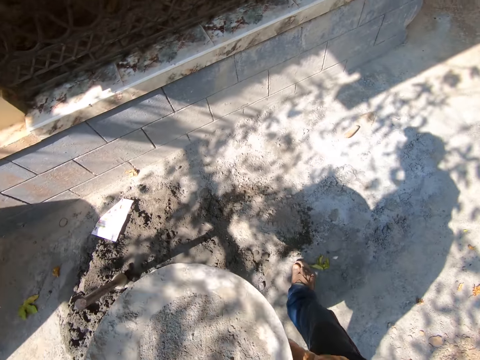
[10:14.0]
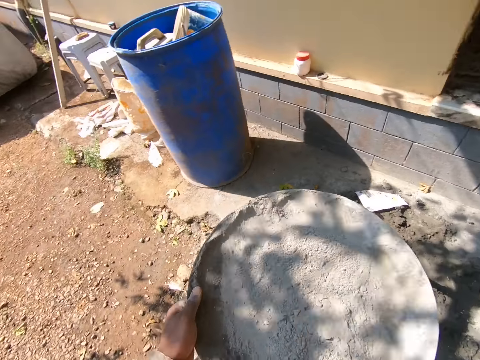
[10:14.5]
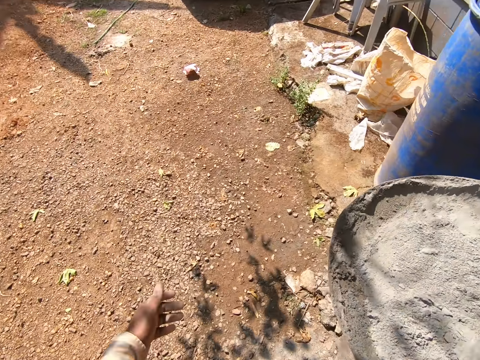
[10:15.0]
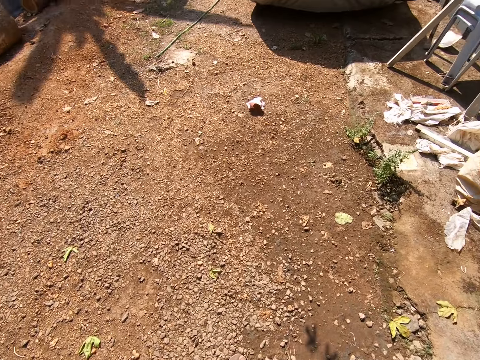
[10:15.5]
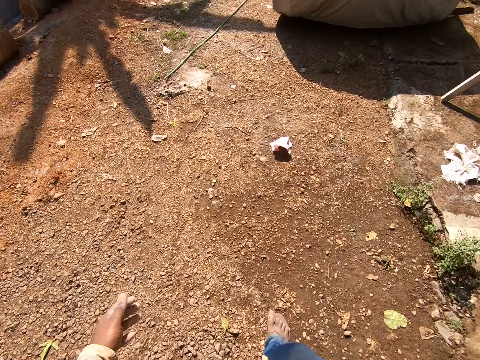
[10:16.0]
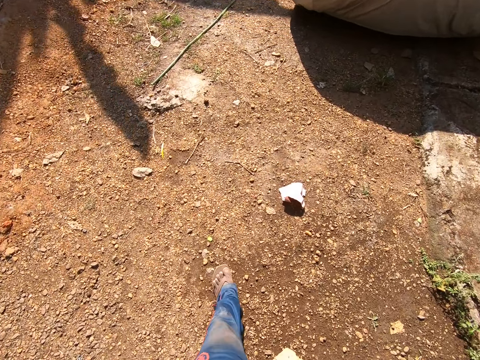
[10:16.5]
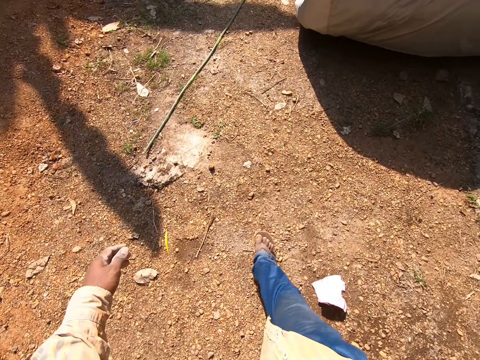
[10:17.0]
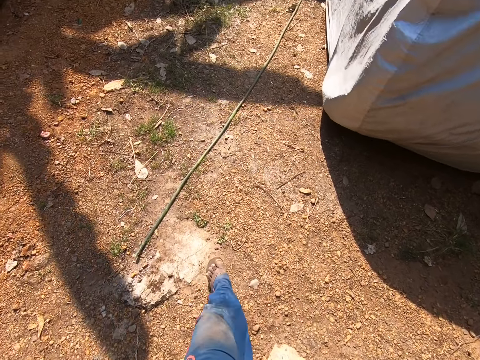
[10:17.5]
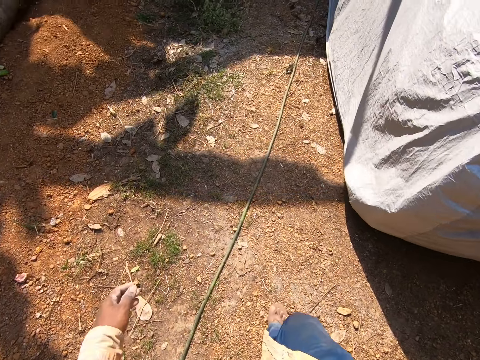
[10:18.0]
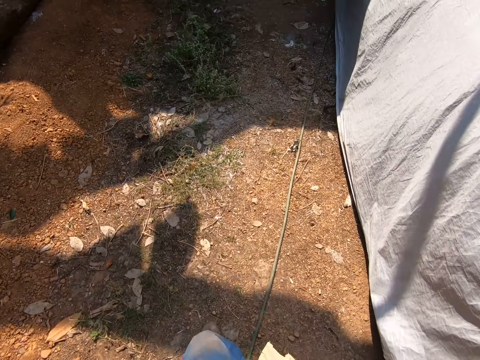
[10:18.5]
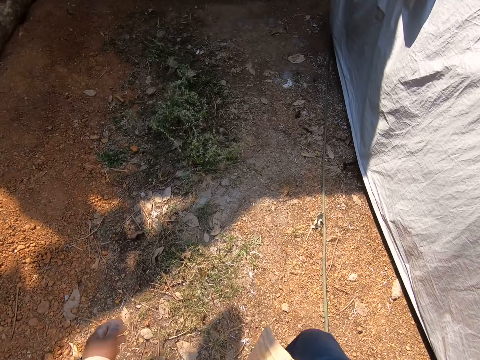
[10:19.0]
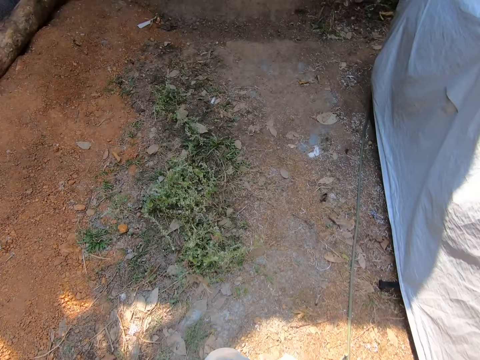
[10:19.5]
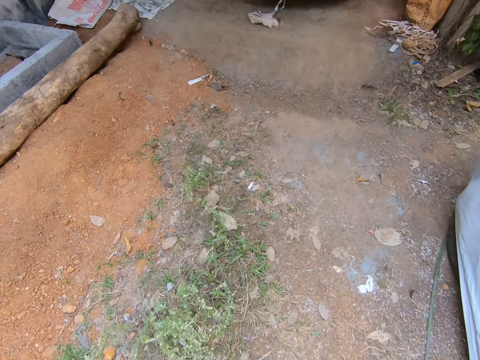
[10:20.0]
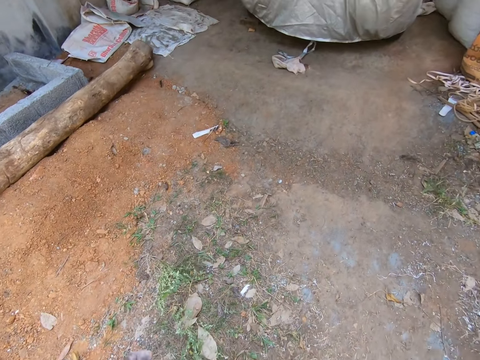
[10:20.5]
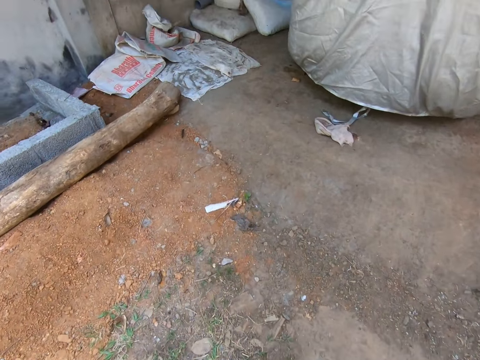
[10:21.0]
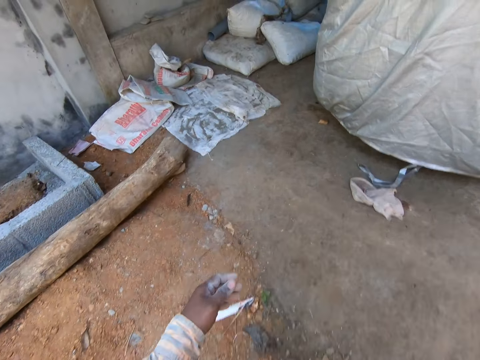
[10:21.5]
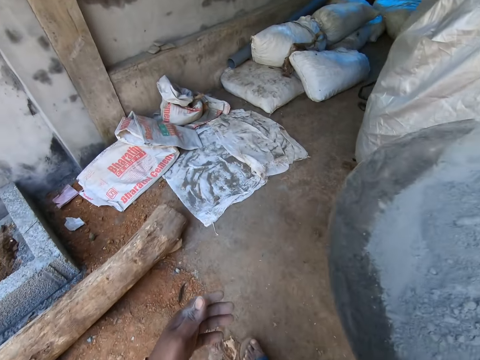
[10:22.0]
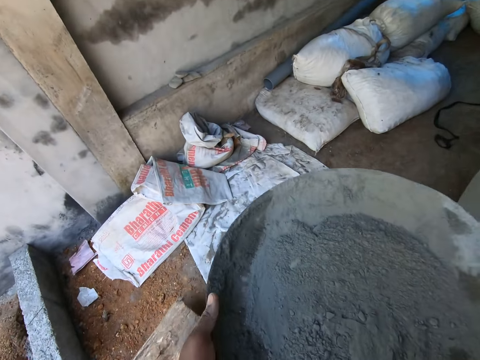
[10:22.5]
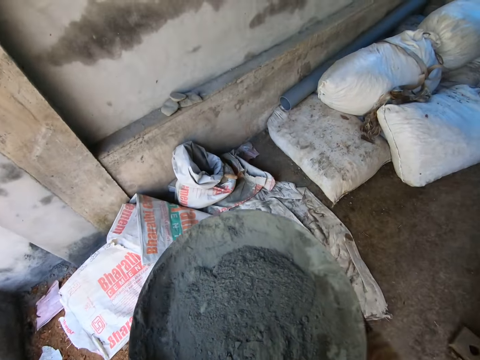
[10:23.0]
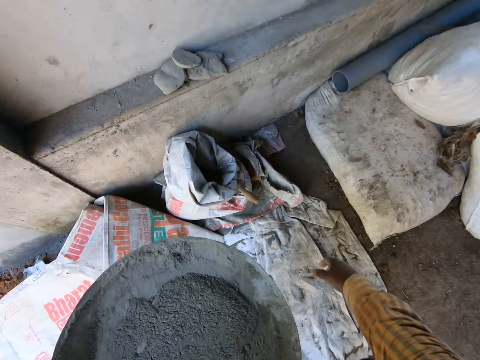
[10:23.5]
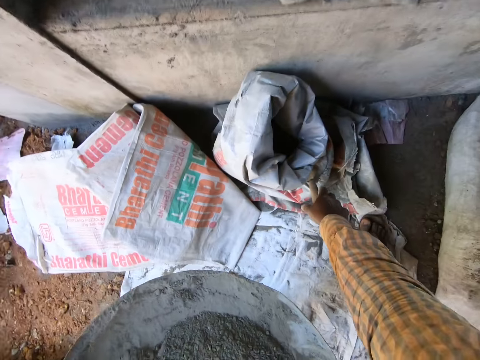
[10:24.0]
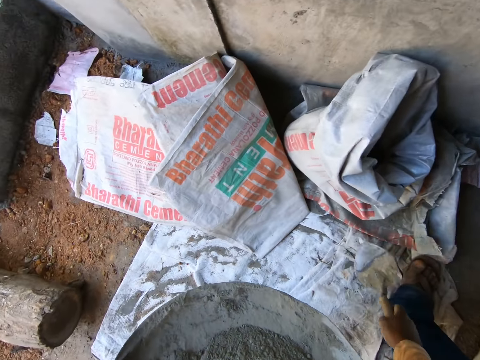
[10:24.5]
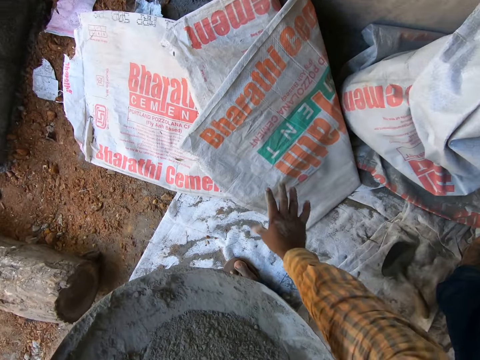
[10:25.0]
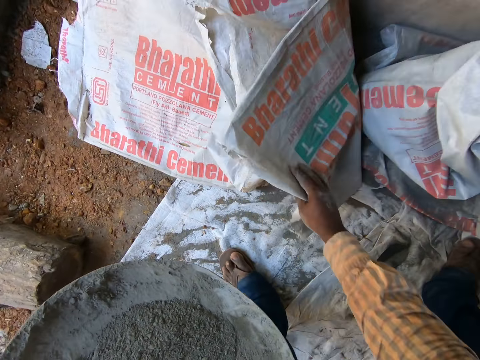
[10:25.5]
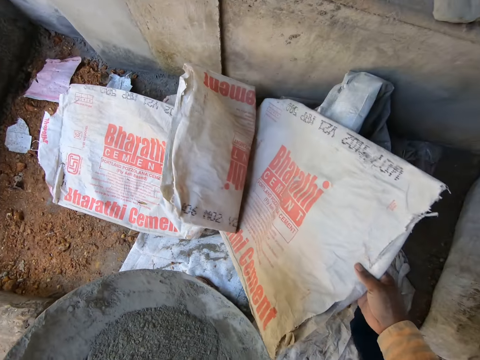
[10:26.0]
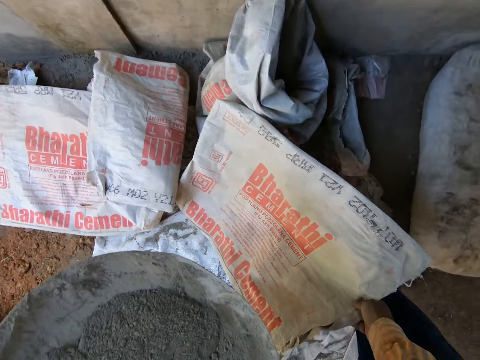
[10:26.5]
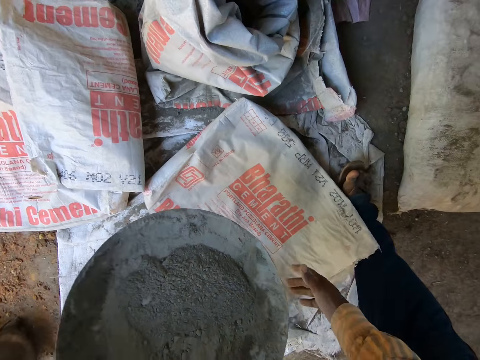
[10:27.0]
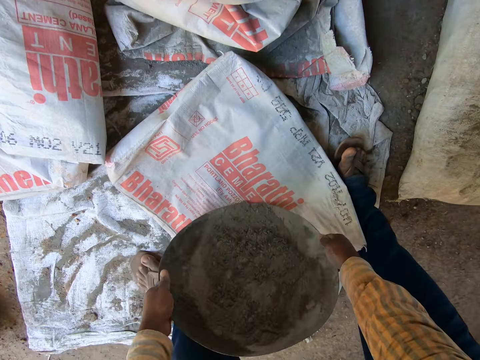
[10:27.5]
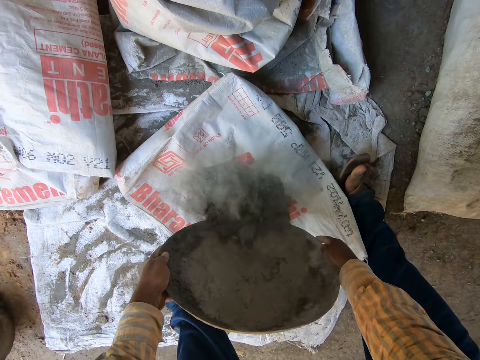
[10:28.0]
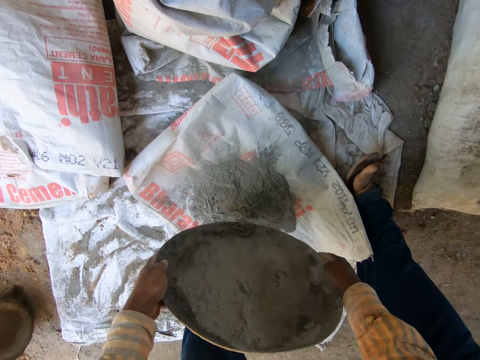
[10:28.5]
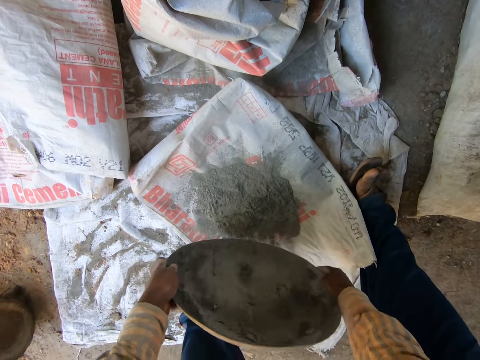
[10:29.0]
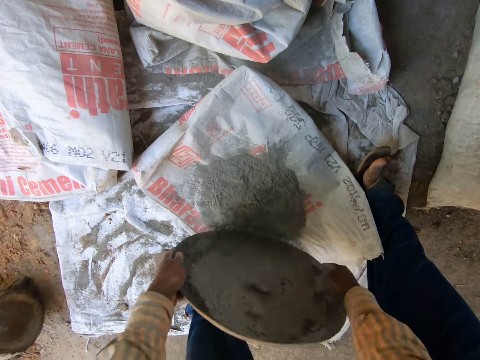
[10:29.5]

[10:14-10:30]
The camera wearer walks. He holds the head pan with his right hand. He holds the head pan with both hands. He picks the hand trowel from the cement bag with his right hand. He moves the spatula. He drops the hand trowel on the ground with his right hand. He flips a bag on the ground with his right hand. He takes the empty sack. He pours some cement on the bag from the head pan with both hands. He hits the head pan on the bag with both hands.

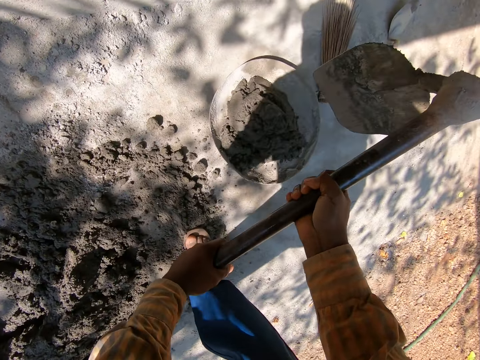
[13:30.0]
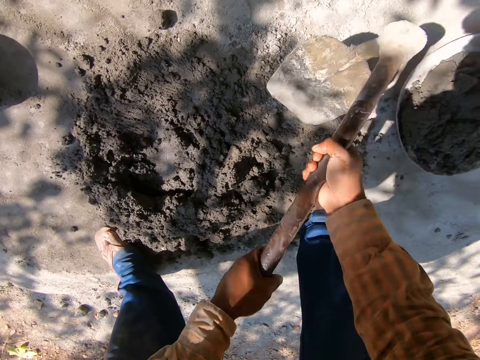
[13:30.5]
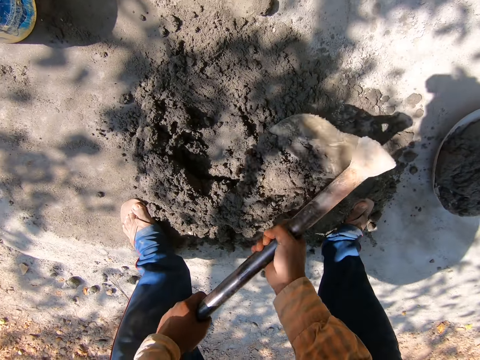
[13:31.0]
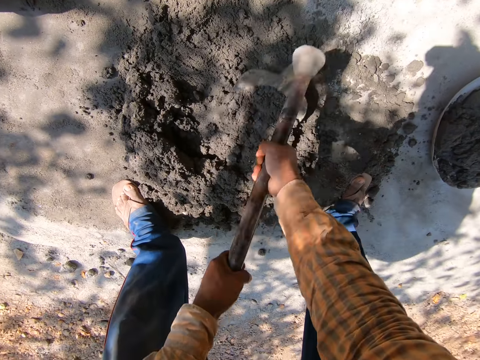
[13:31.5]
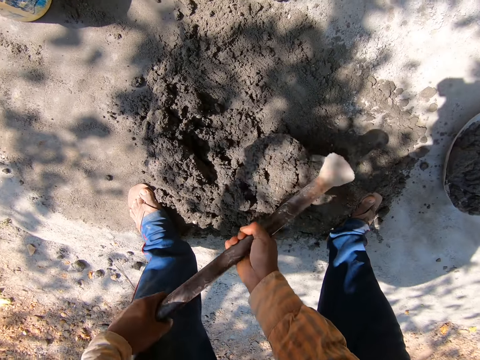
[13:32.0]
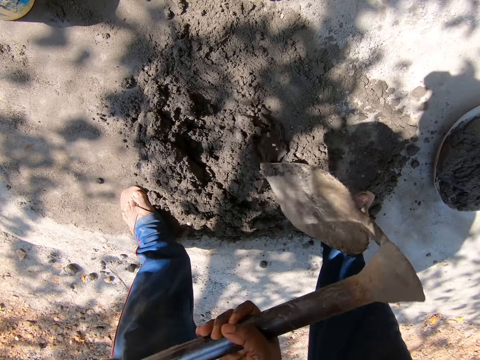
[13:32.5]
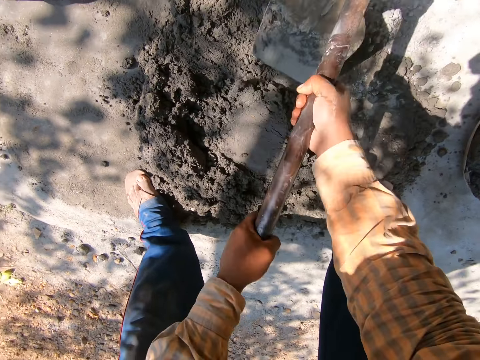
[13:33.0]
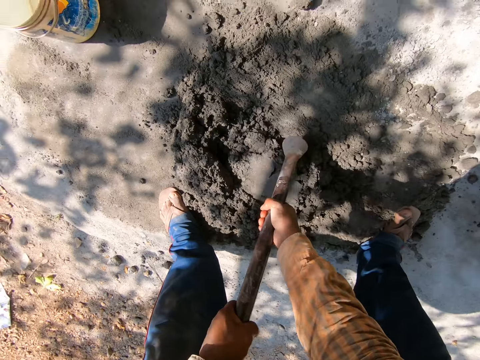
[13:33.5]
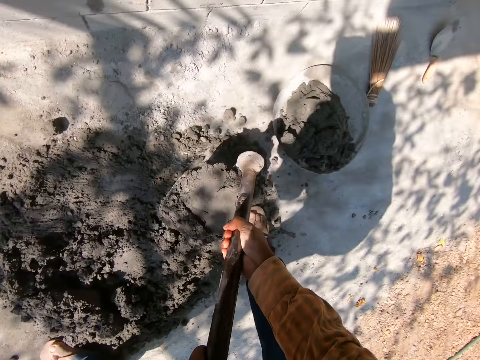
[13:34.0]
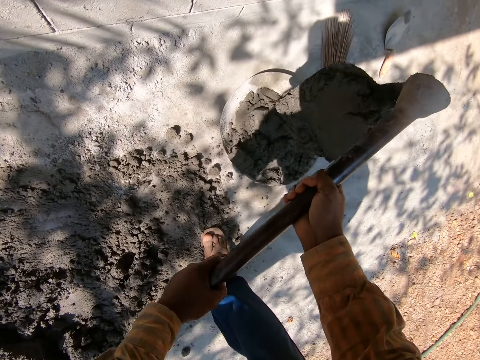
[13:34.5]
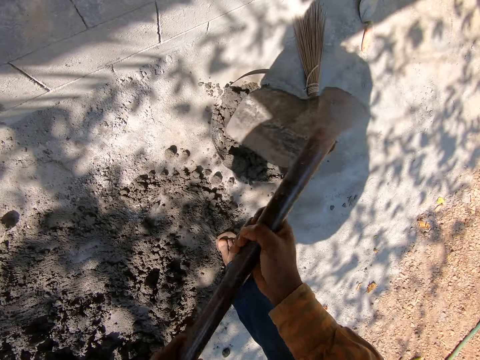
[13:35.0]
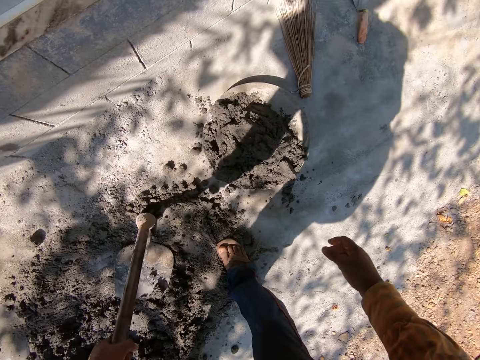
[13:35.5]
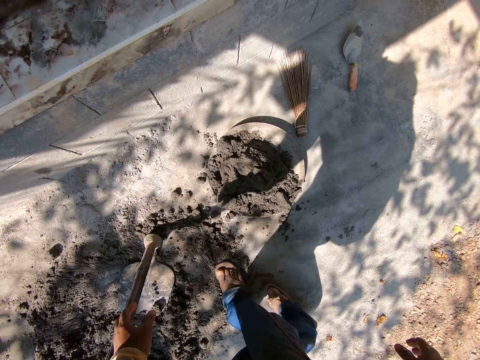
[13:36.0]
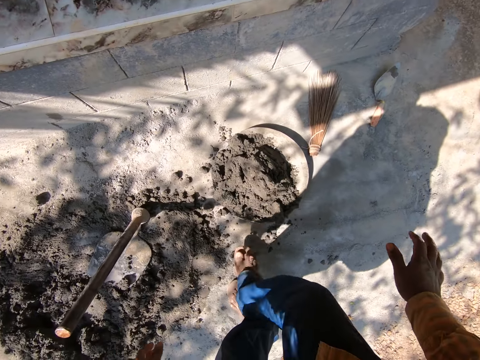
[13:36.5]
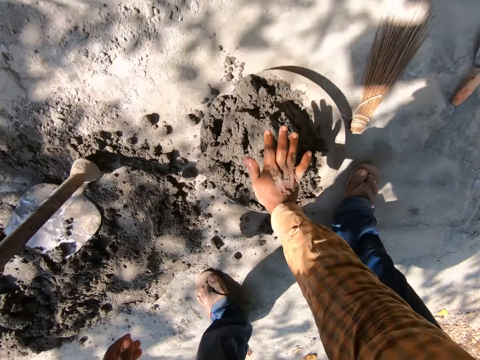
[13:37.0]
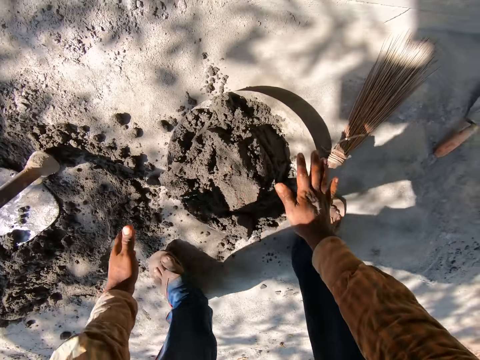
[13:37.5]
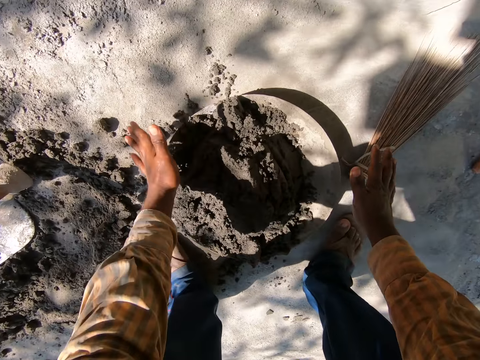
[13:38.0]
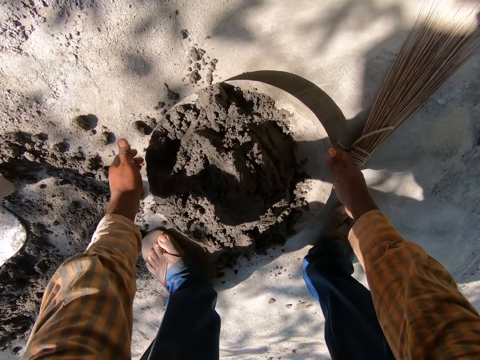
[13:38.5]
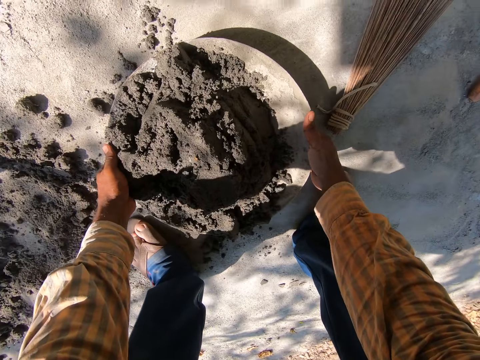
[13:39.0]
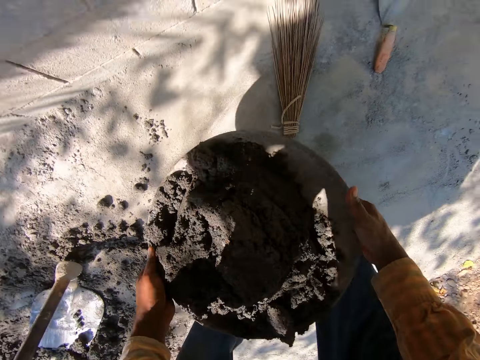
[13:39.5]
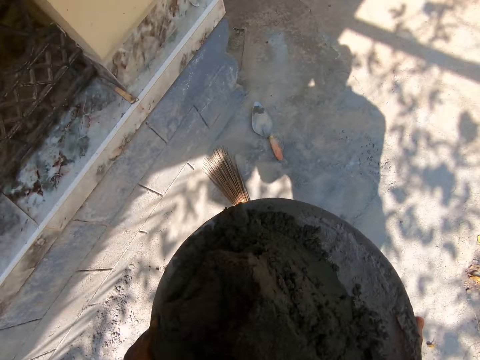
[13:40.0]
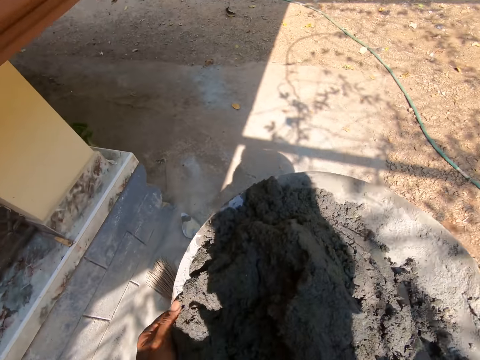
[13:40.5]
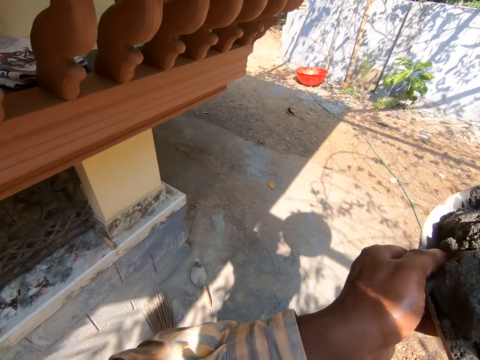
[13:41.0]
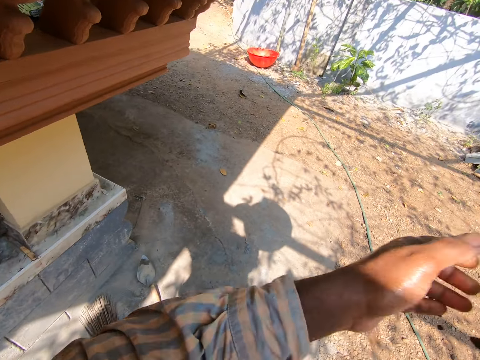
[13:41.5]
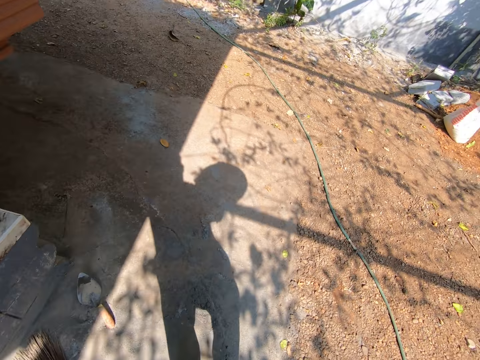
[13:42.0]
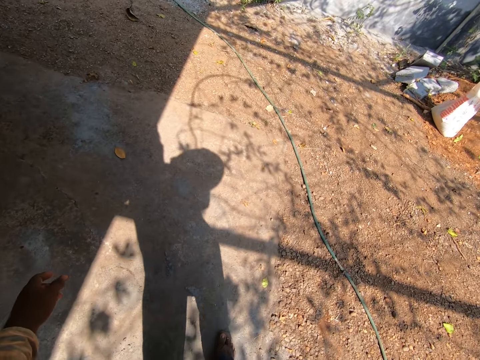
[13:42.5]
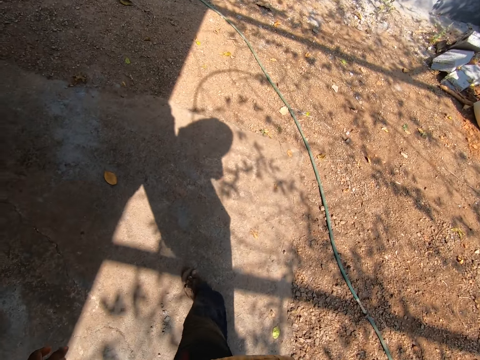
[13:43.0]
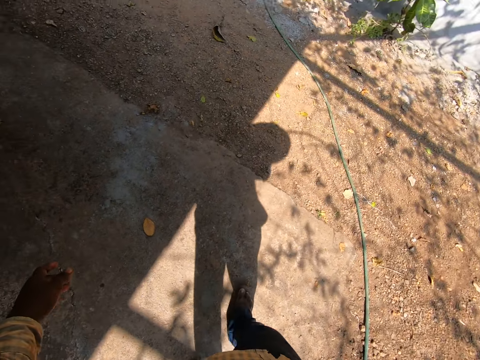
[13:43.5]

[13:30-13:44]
The camera wearer mixes the sand and cement with the hoe with both hands. He packs some sand and cement with the hoe with both hands. He pours the sand and cement in the head pan with the hoe with both hands. He drops the hoe on the ground with his left hand. He touches the sand and cement in the head pan with his right hand. He touches it again. He carries the head pan from the ground with both hands. He places the head pan on his shoulder. He walks.
